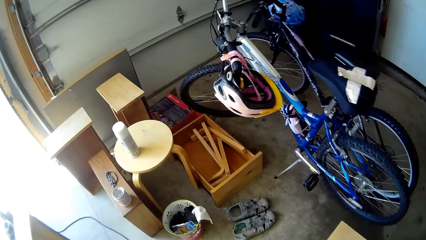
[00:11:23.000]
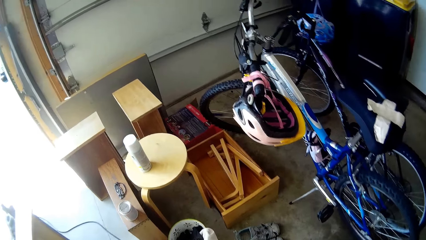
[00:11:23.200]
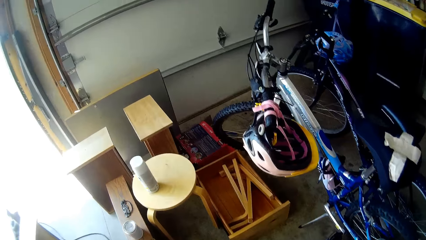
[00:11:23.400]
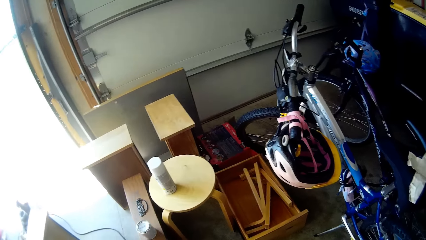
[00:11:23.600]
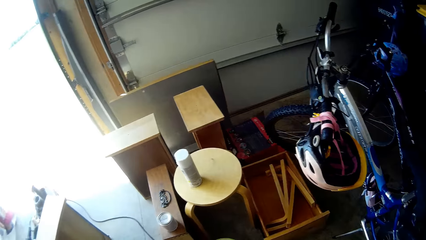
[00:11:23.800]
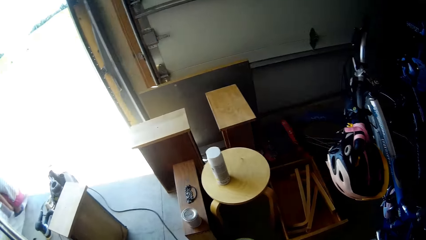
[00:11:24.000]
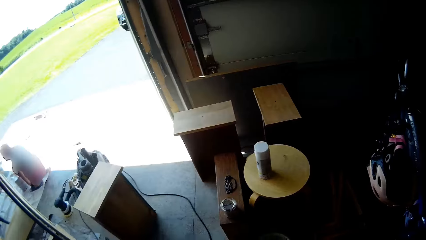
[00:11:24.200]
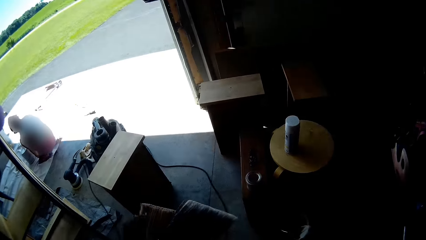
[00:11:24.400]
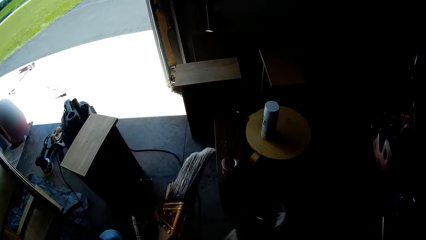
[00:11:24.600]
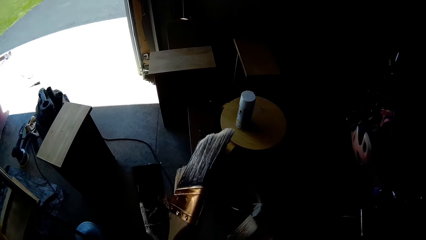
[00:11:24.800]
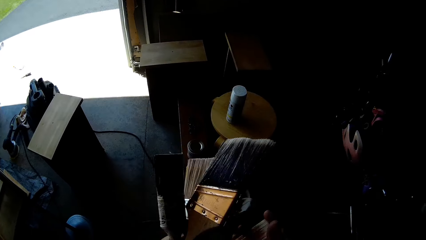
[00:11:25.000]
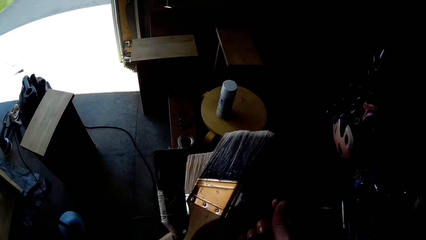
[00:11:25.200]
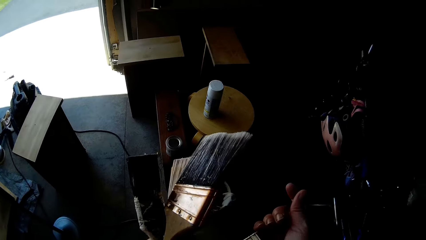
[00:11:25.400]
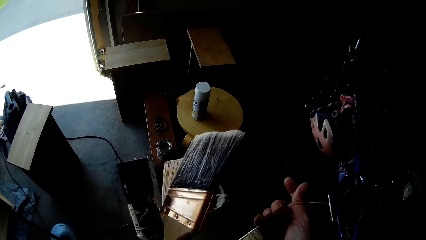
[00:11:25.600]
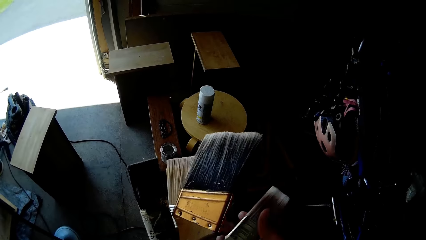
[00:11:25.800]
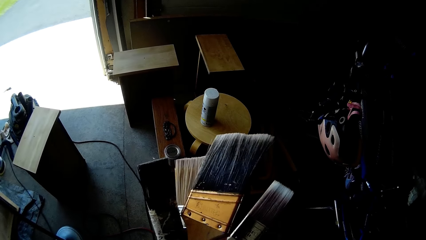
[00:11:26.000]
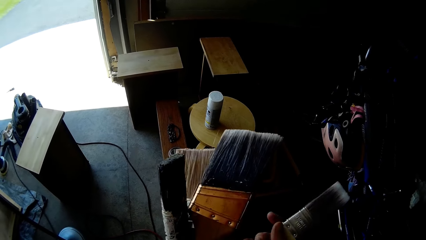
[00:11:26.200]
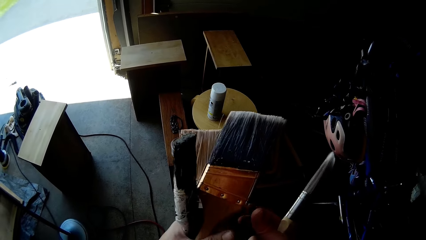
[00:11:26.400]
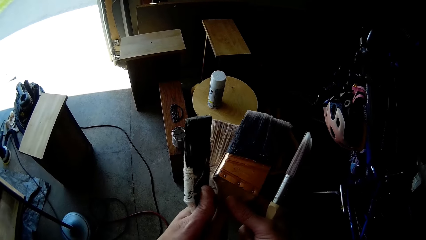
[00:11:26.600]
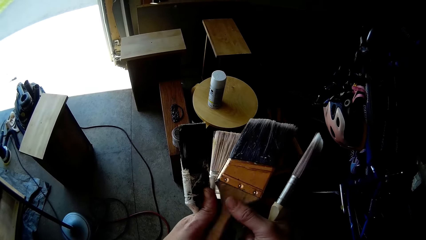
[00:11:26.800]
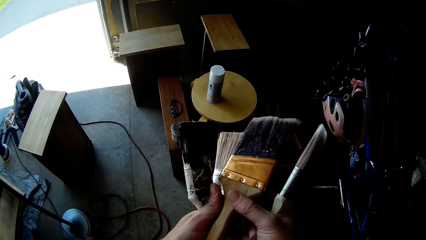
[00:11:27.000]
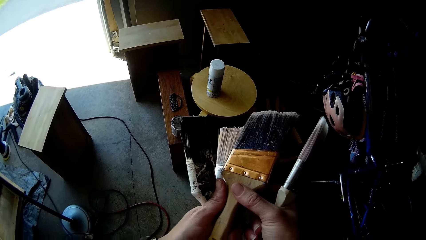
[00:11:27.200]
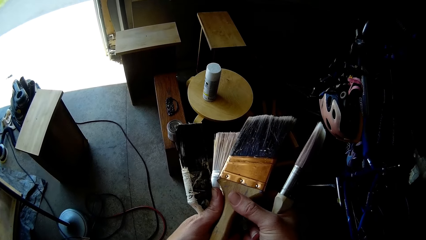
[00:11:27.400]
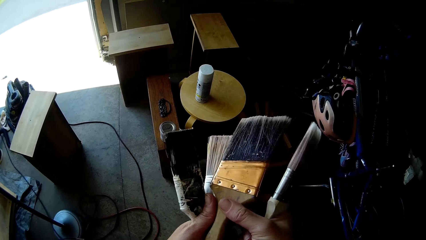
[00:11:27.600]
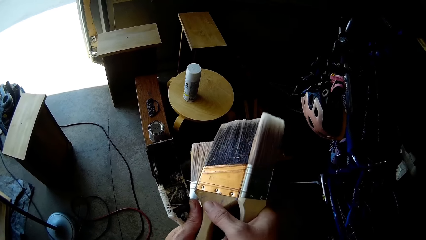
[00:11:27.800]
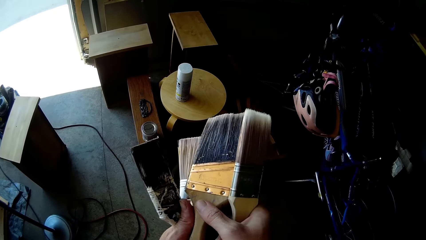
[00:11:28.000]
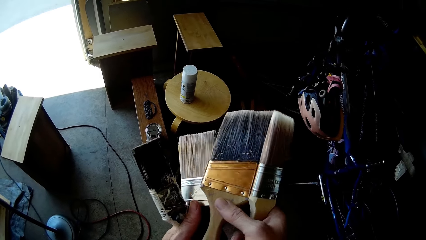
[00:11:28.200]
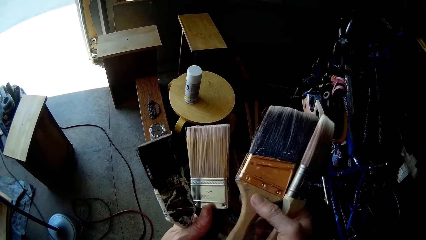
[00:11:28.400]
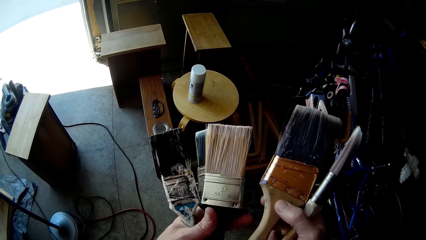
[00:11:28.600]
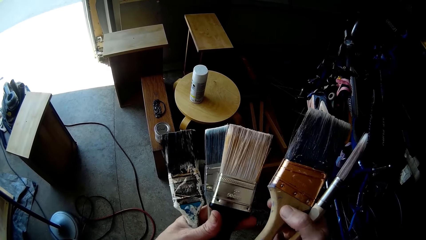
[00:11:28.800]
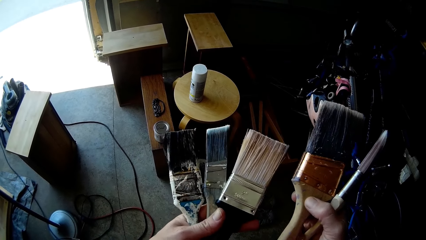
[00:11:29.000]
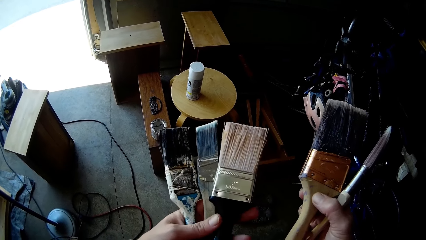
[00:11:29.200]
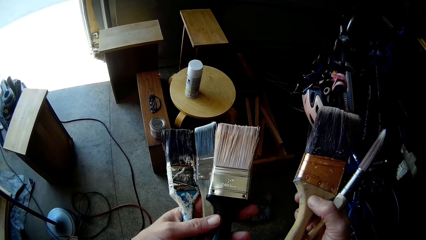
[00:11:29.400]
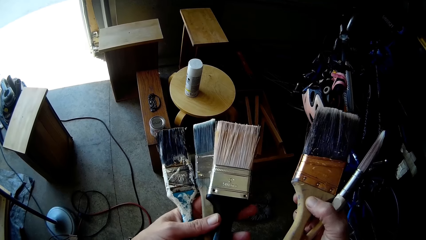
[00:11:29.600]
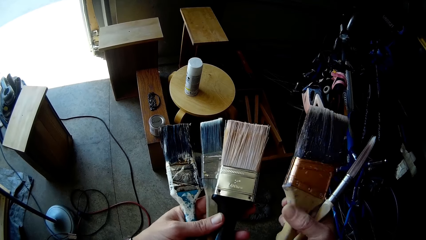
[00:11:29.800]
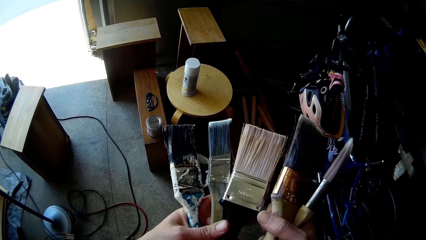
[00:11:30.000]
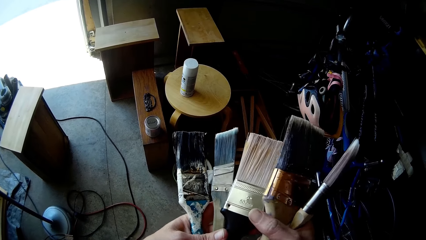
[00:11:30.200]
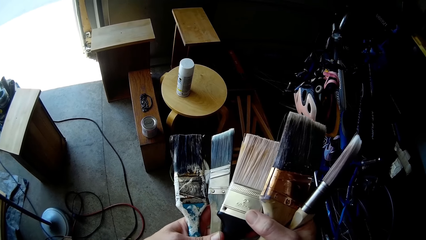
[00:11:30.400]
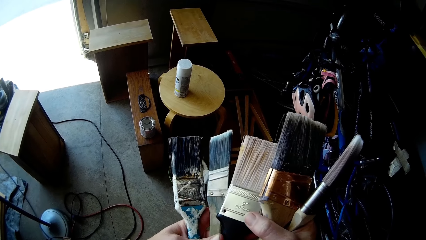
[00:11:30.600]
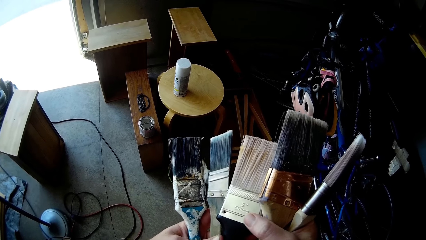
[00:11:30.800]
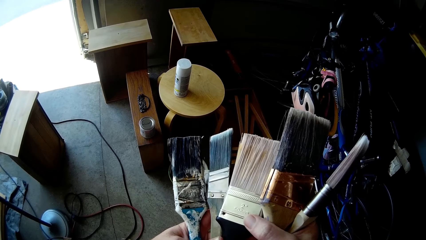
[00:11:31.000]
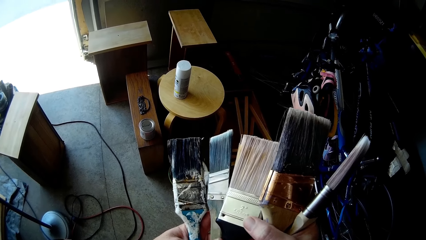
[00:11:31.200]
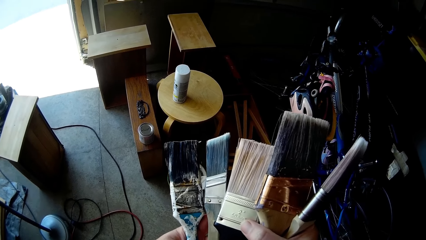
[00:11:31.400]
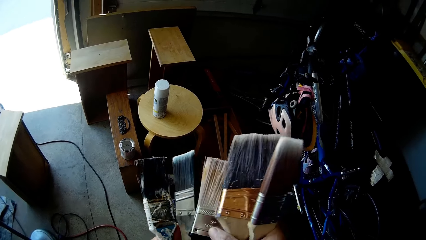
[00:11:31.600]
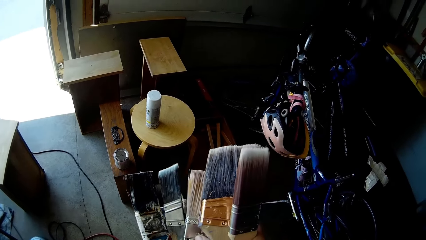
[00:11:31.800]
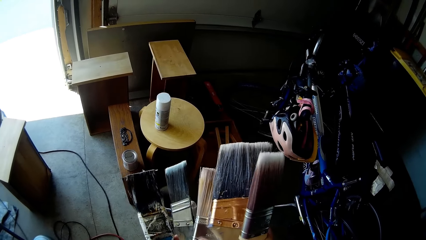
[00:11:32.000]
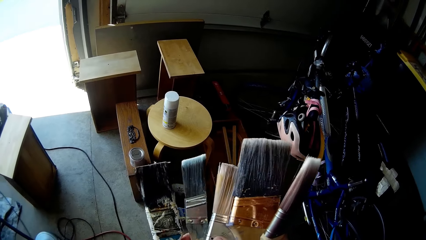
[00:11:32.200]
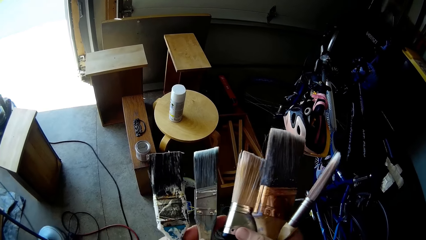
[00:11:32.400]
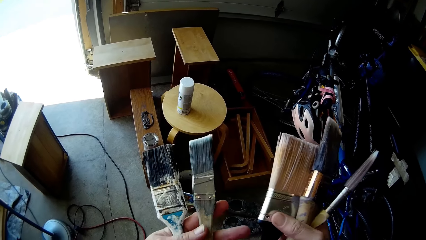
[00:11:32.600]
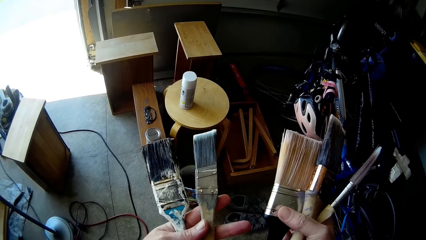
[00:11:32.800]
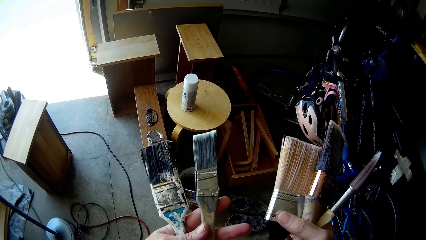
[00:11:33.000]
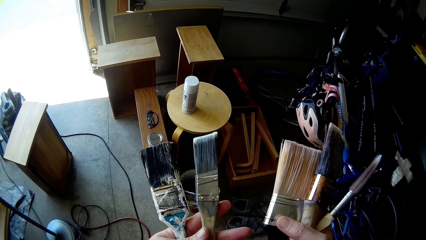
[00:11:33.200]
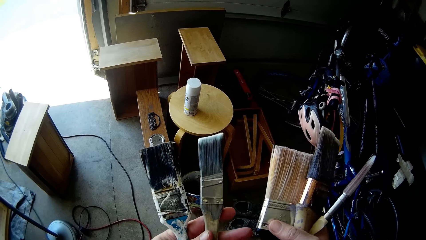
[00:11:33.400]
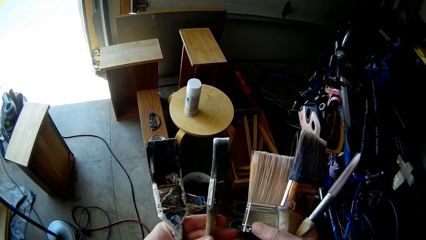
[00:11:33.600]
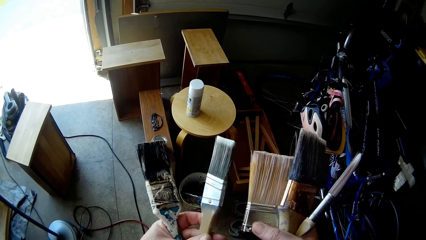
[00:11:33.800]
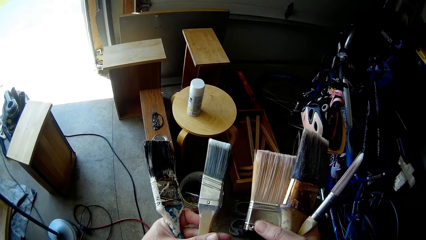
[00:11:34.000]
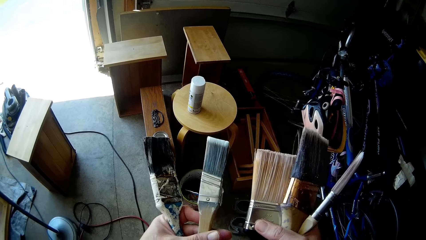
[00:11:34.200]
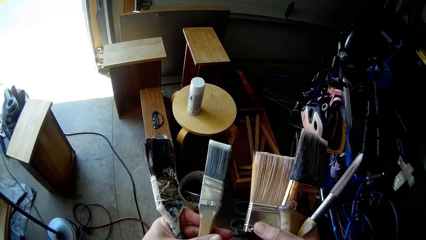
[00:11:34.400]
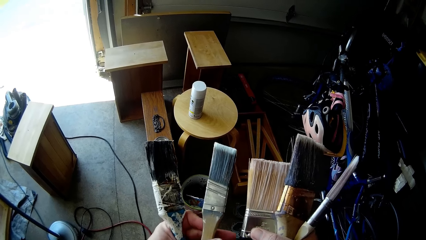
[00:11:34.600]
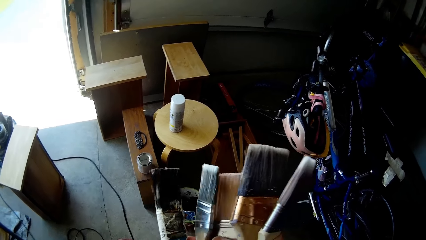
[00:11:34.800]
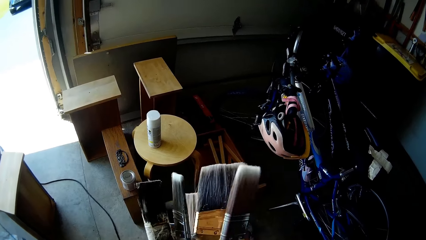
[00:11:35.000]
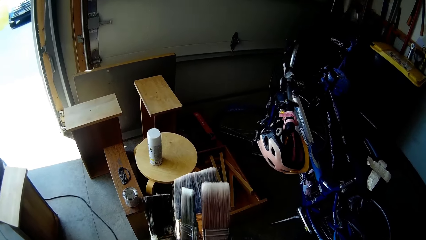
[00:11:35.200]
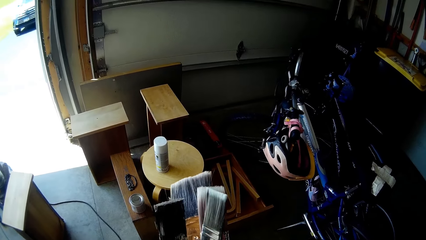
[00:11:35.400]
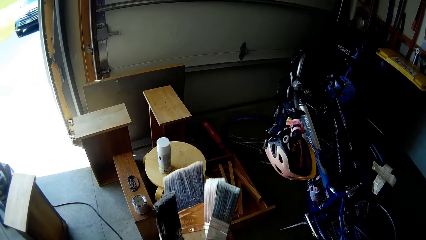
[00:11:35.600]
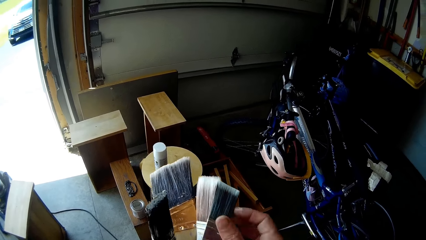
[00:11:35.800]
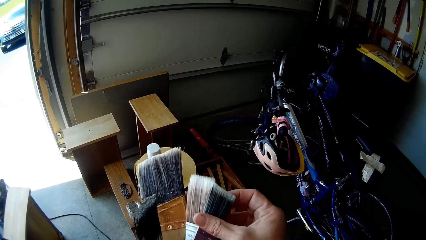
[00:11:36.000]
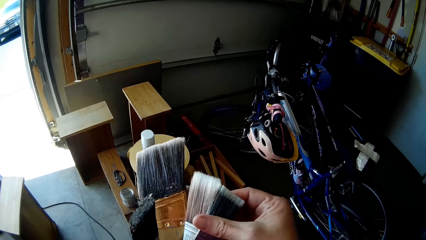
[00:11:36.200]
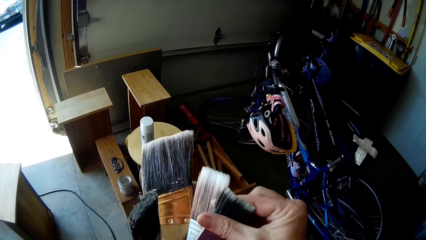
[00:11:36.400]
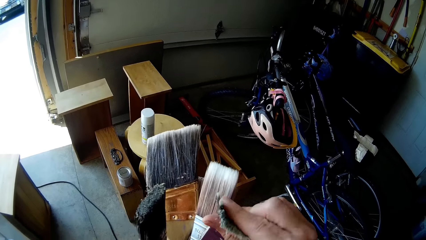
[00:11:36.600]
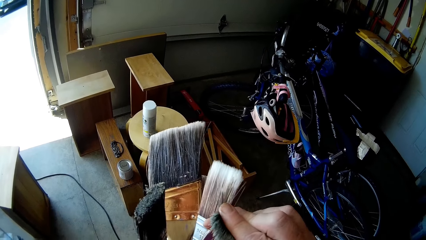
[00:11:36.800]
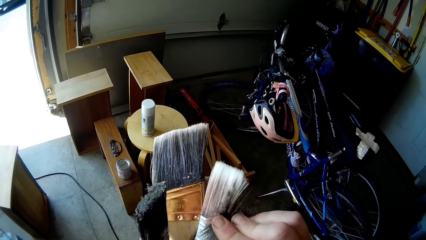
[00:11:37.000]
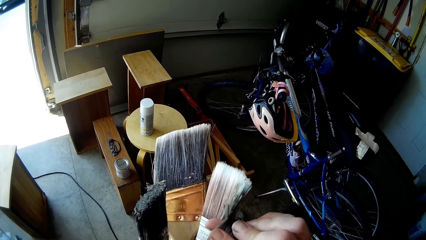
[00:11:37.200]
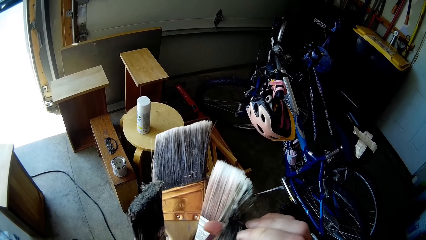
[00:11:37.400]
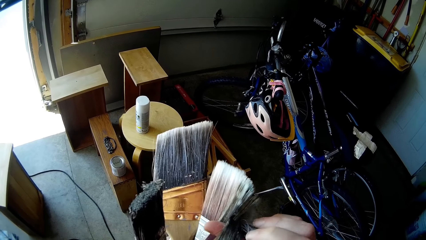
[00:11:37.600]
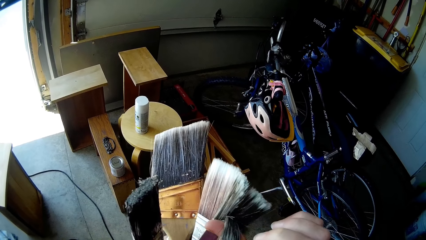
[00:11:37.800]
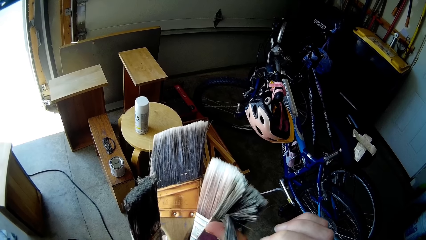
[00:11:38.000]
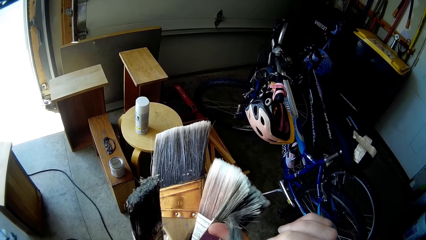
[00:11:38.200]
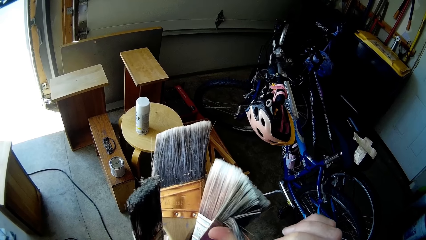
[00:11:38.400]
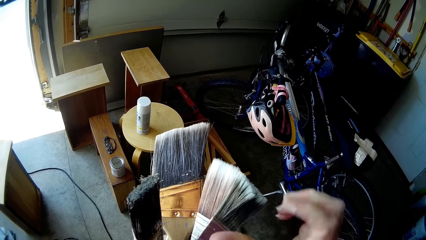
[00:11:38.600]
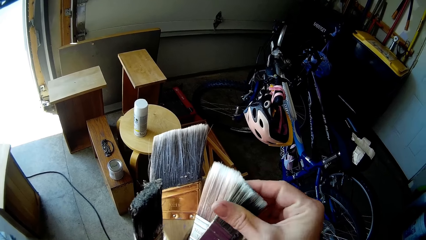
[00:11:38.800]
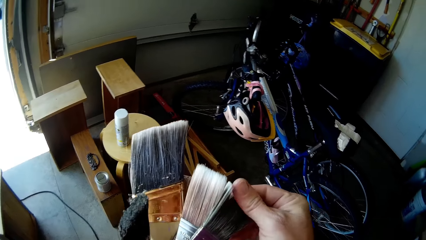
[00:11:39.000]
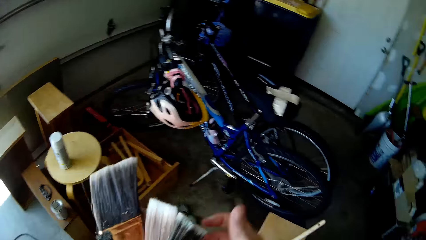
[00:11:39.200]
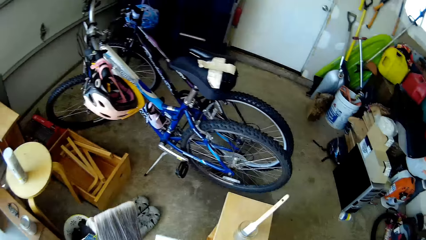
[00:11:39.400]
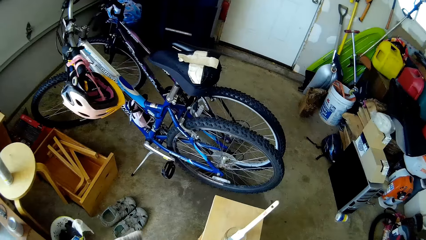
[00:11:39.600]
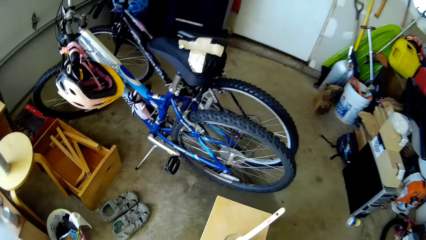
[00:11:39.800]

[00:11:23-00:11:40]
The camera wearer scans through the paintbrushes in both hands.
